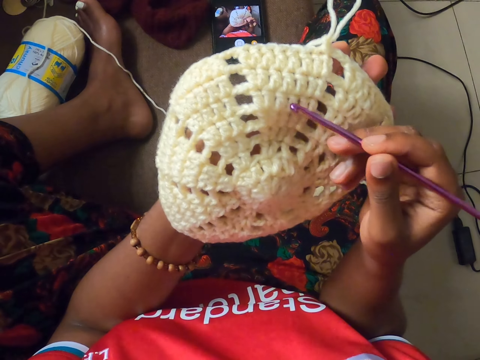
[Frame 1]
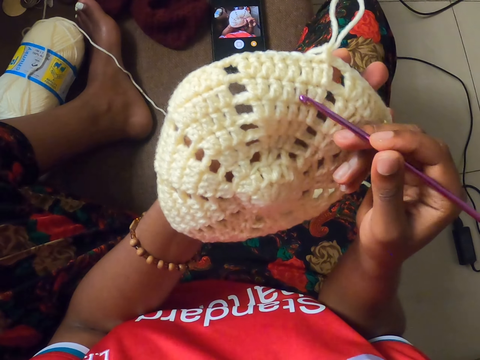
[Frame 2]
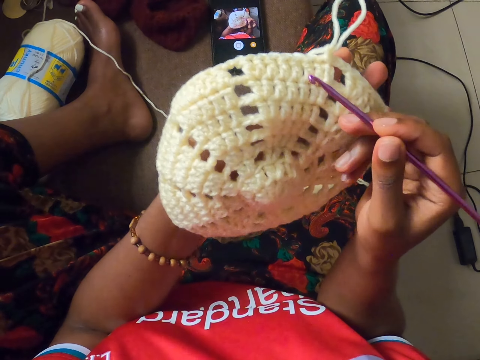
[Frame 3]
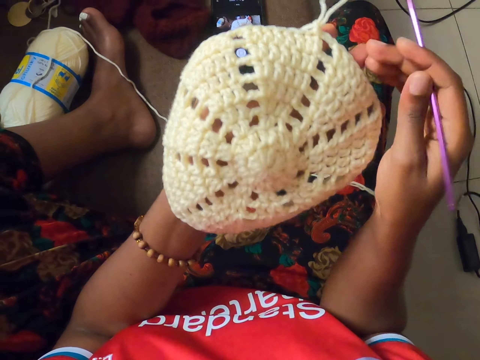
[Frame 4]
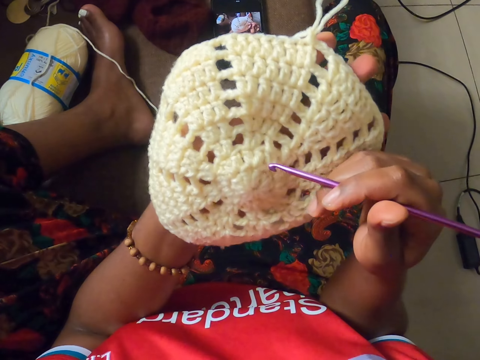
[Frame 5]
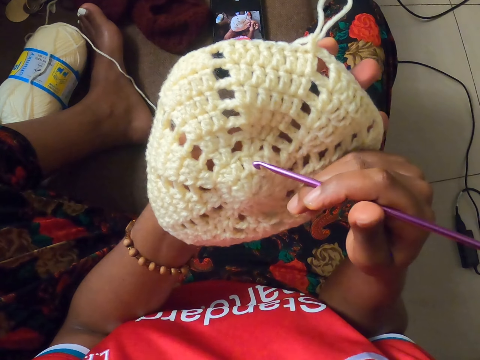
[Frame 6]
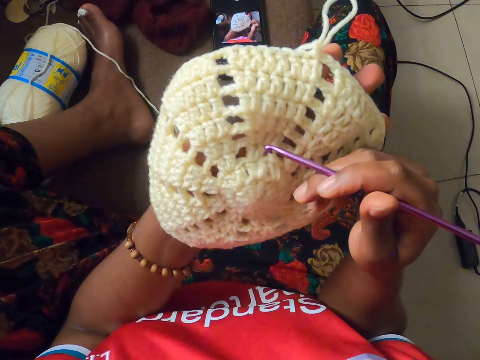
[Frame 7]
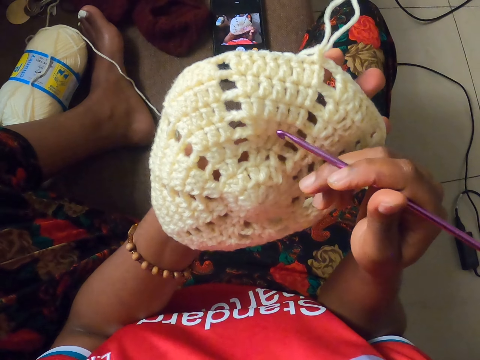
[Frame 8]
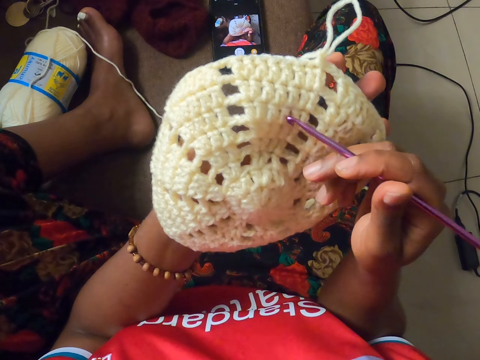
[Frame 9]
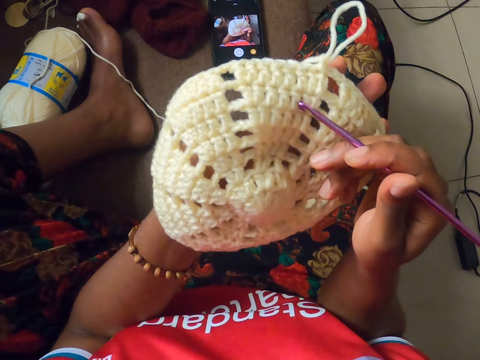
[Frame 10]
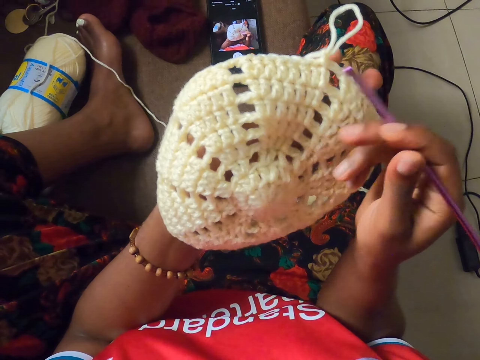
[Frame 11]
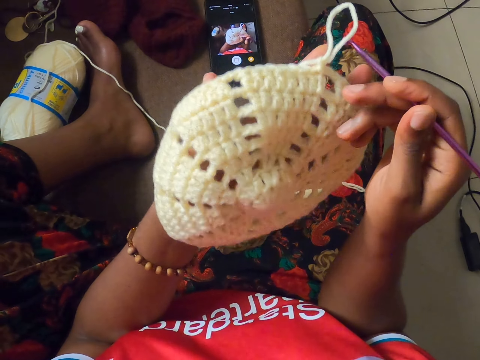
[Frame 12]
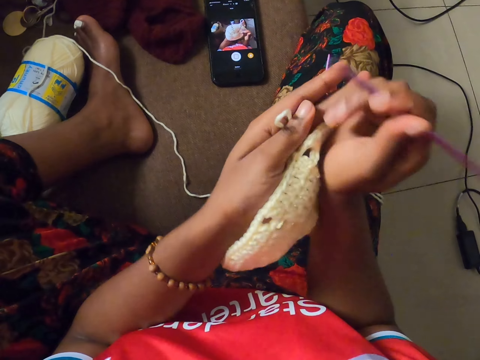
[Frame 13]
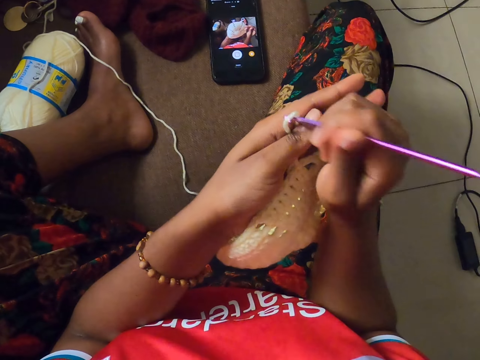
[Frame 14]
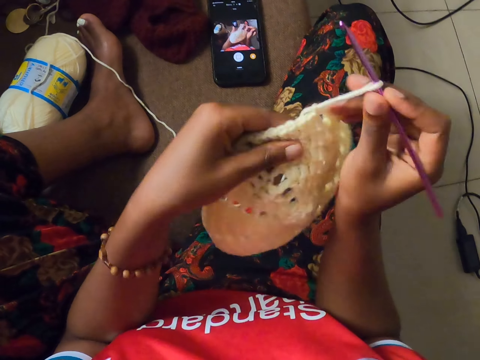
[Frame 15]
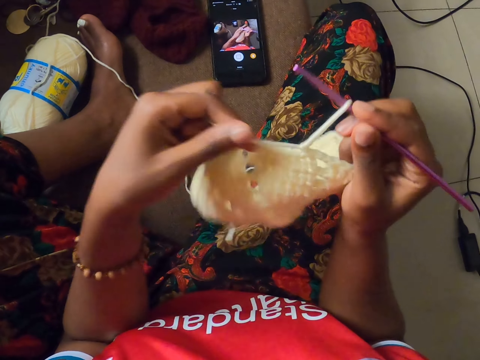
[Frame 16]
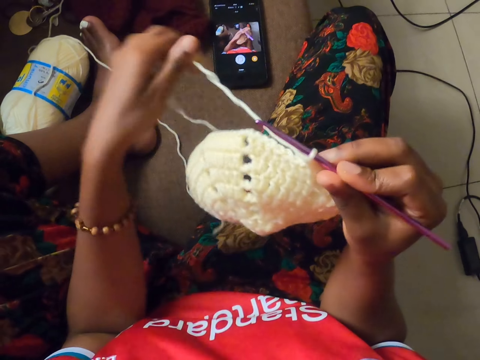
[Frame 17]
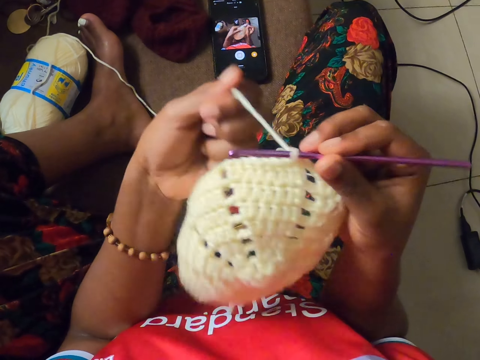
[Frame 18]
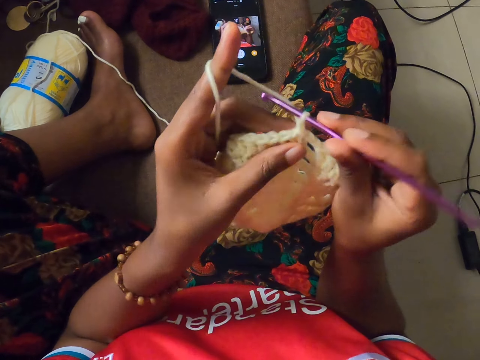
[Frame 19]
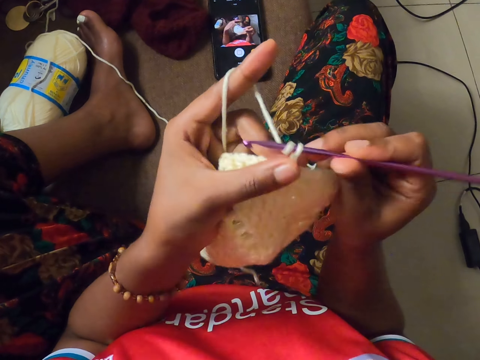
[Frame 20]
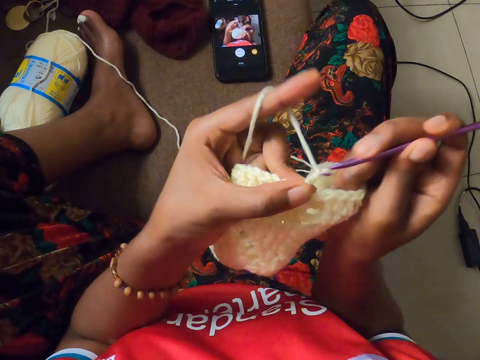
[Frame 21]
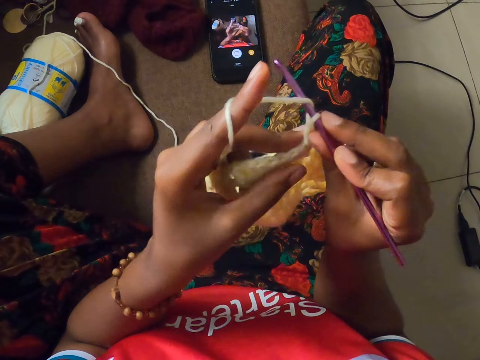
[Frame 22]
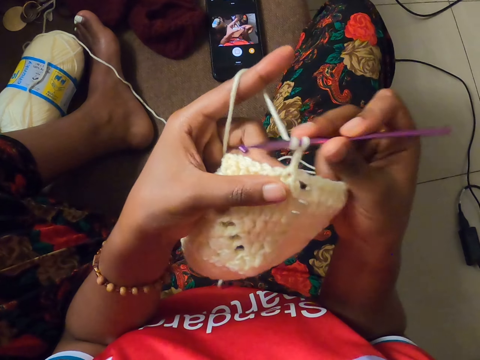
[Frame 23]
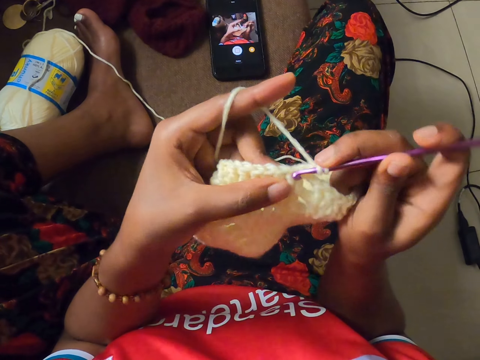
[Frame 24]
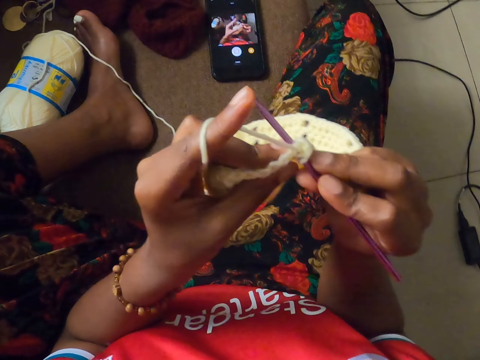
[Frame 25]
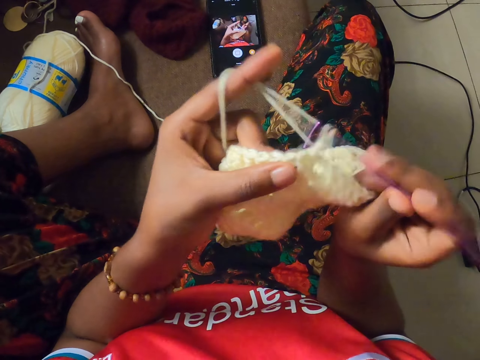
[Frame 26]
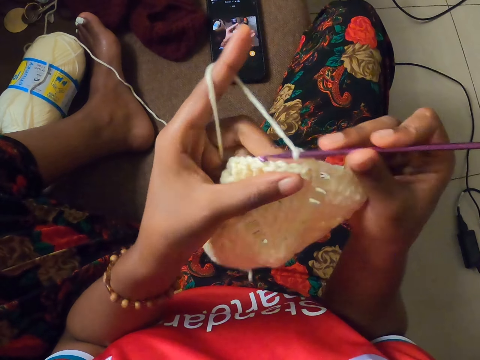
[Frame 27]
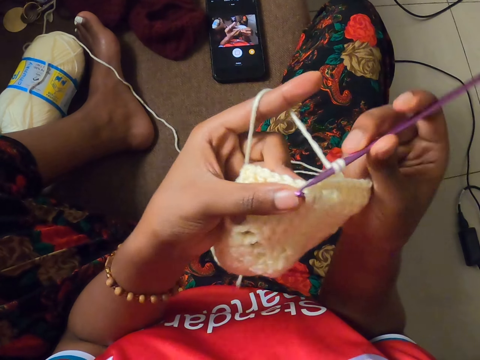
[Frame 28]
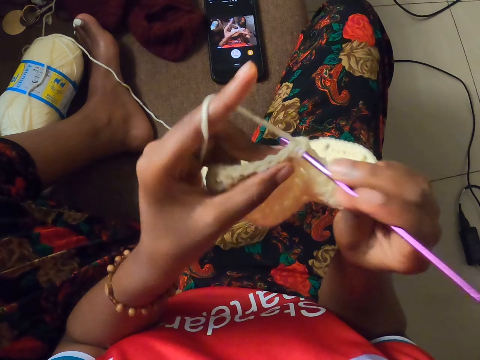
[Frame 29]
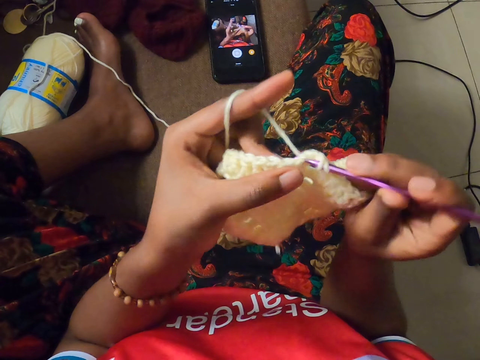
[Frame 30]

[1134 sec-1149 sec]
The camera wearer stretches with the left hand. She swirls the yarn on her left index finger. She crochets the yarn with the crochet hook in her right hand.

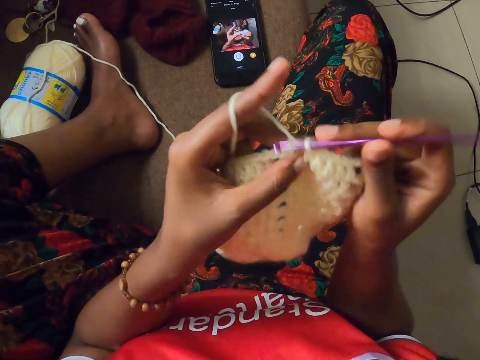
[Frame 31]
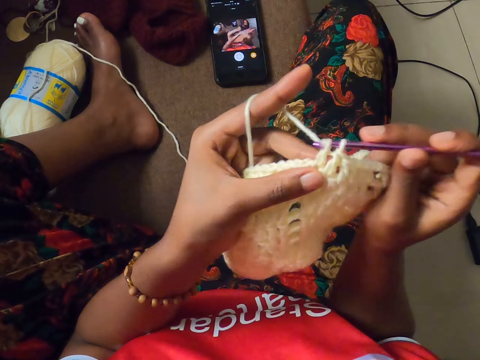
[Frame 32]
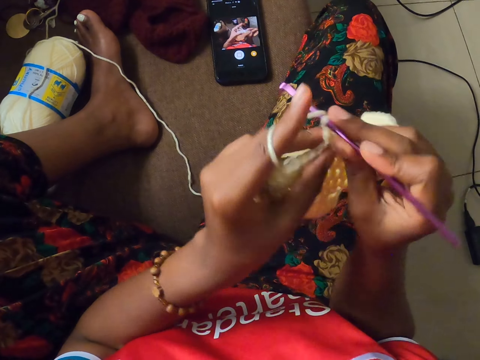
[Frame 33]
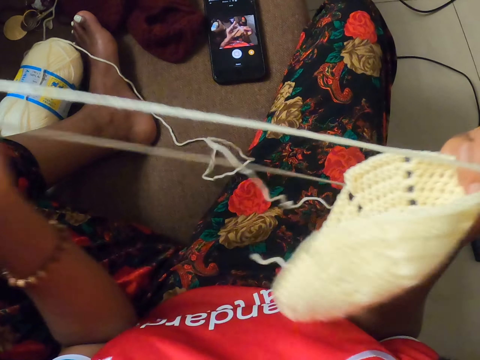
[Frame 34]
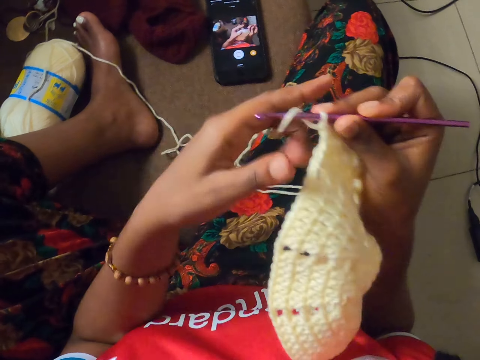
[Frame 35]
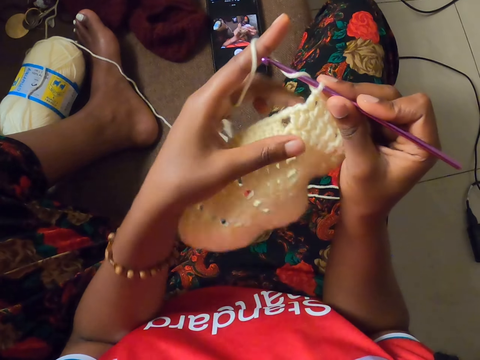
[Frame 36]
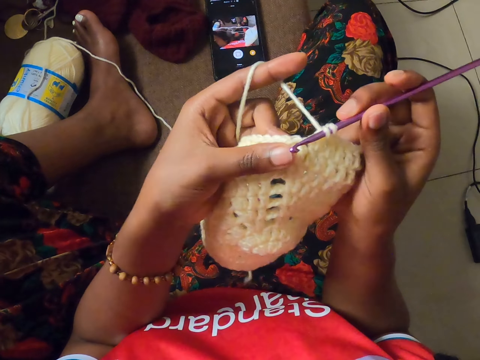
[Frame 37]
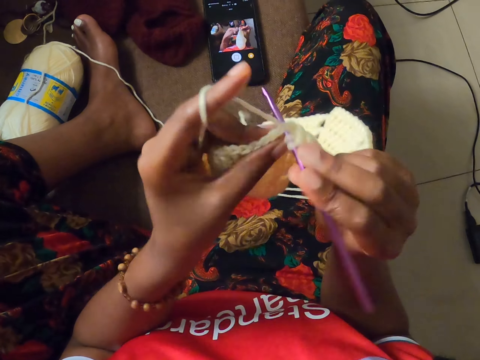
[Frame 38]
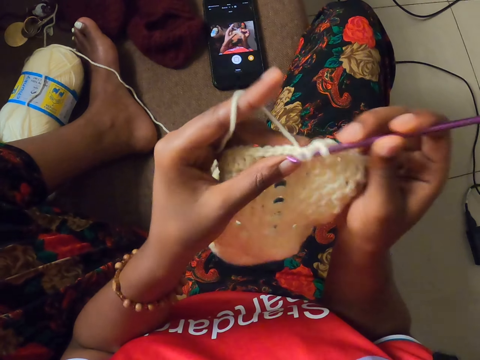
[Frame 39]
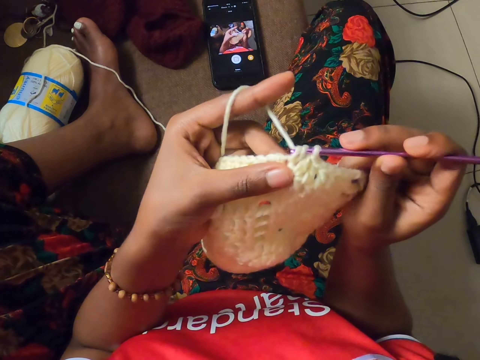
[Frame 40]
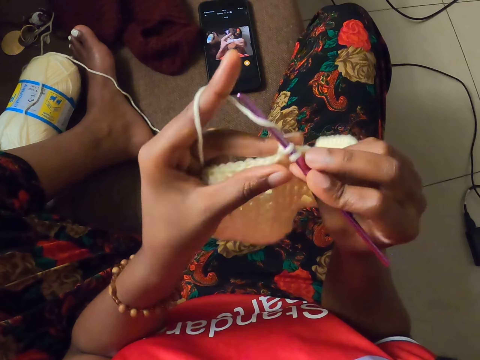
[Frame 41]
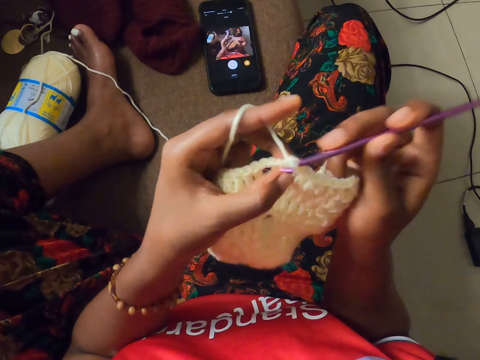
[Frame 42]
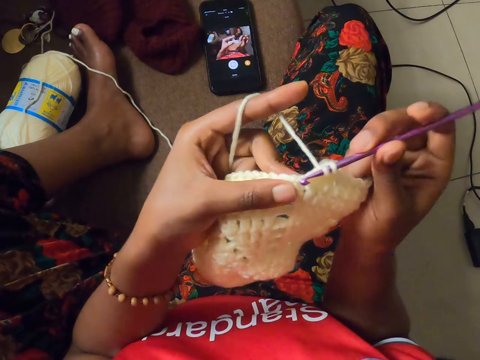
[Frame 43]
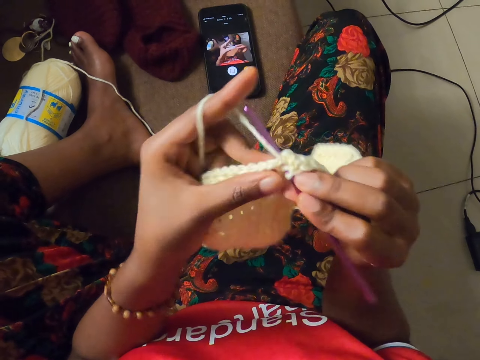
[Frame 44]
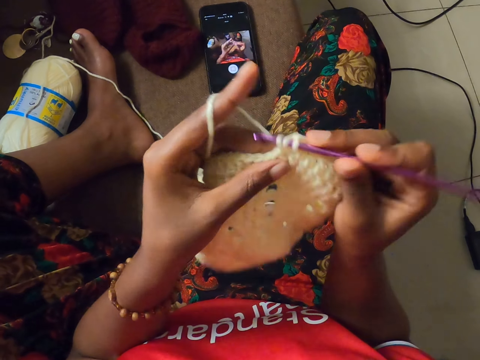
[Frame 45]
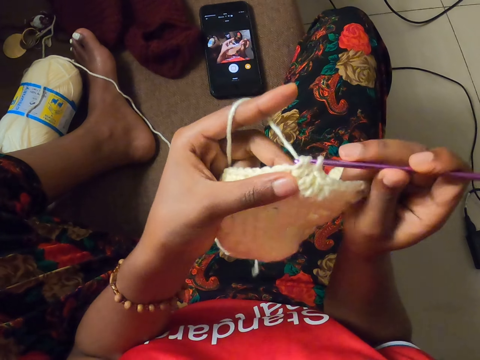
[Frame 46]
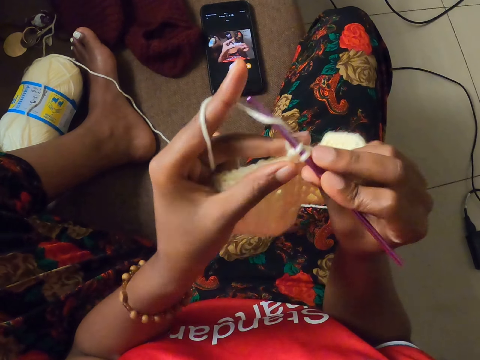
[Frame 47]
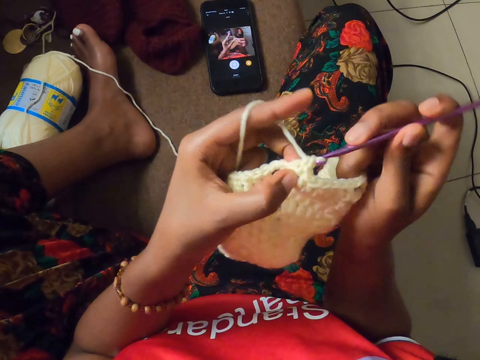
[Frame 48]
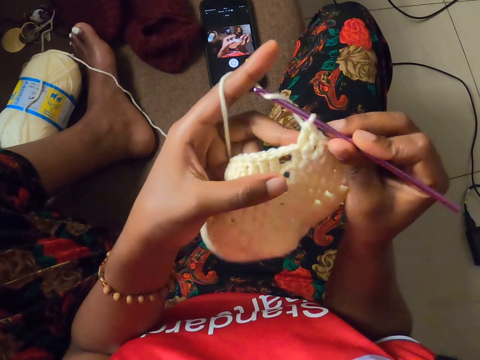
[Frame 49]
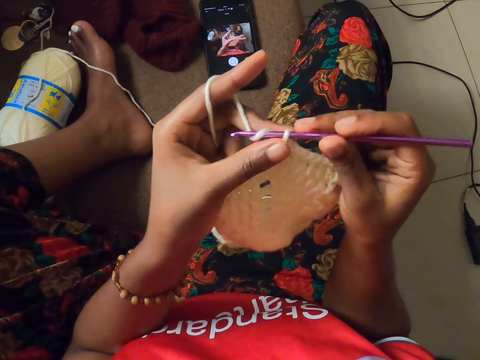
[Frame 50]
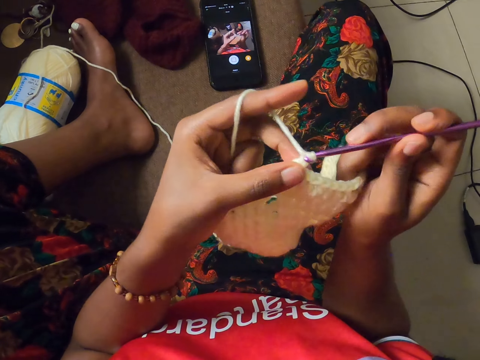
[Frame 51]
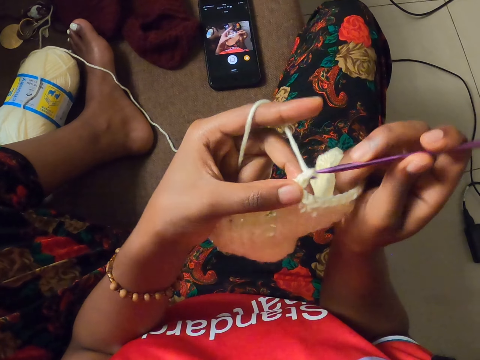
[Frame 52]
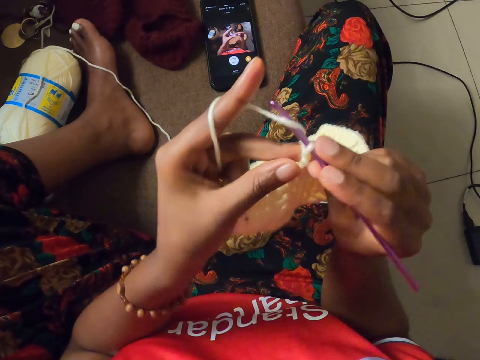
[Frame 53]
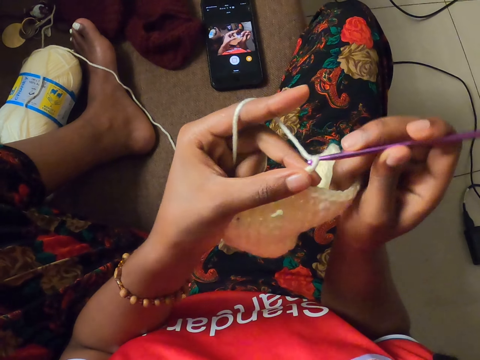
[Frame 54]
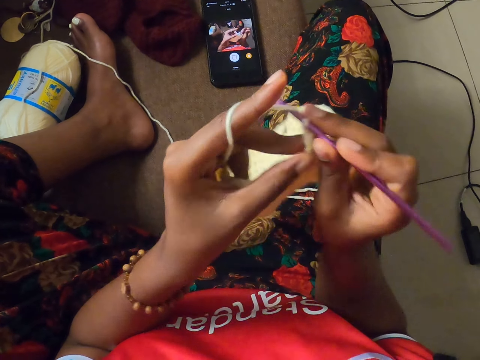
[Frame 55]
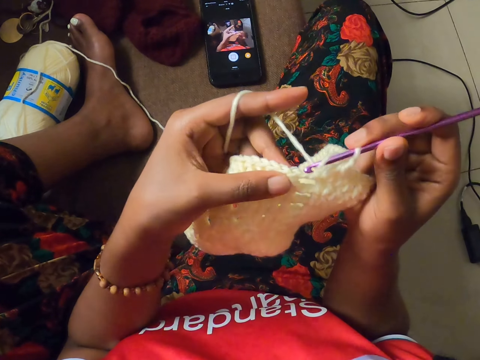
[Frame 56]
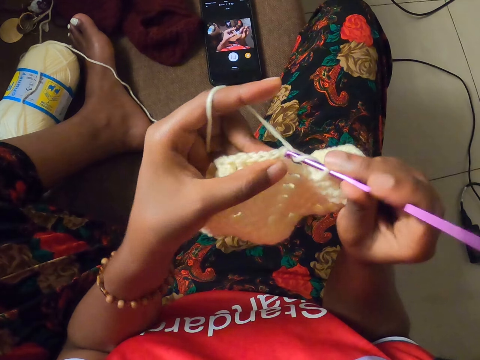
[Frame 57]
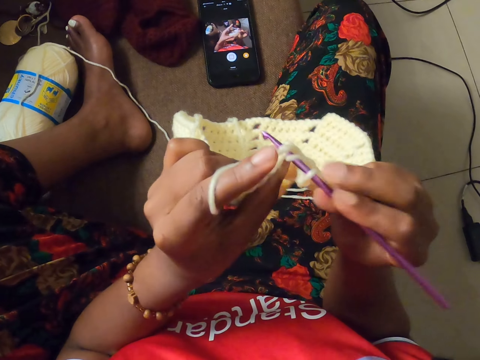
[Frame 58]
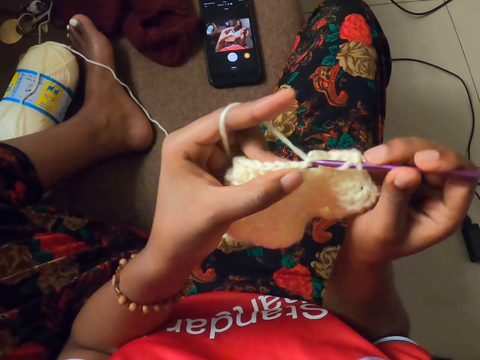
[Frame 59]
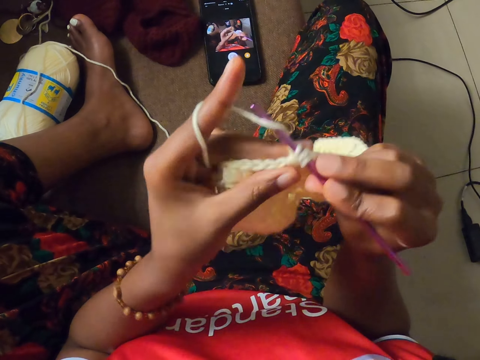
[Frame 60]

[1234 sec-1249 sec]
The camera wearer pulls the yarn with her left hand. She swirls the yarn on her left index finger. She crochets the yarn with the crochet hook in her right hand.
